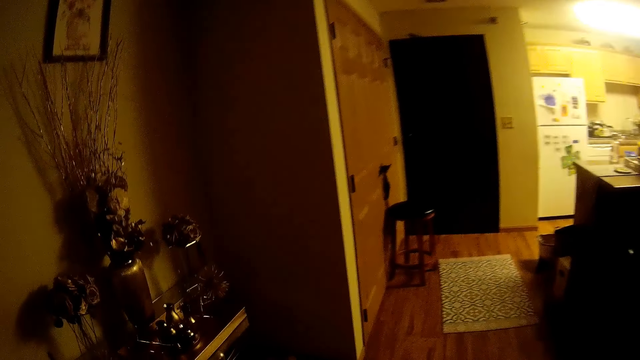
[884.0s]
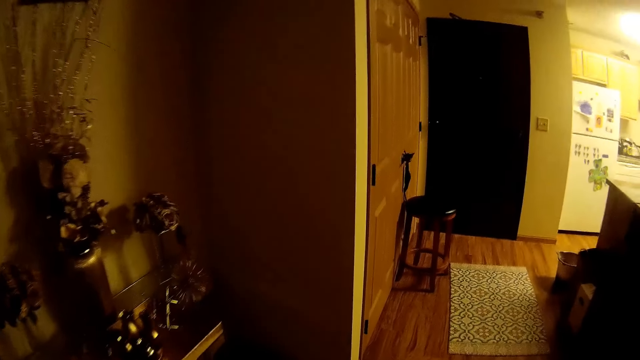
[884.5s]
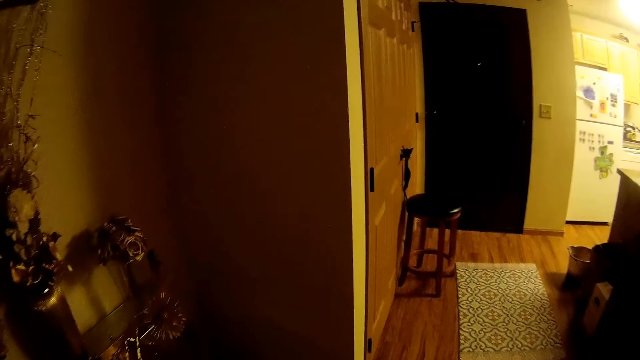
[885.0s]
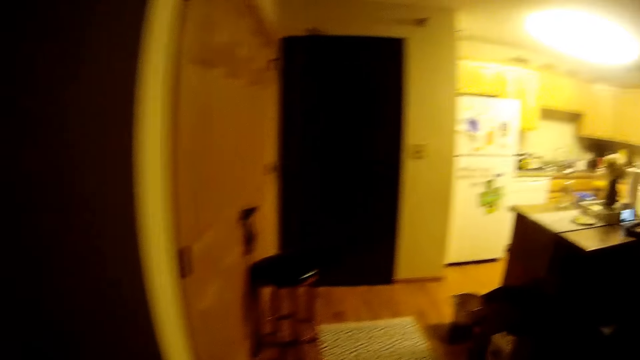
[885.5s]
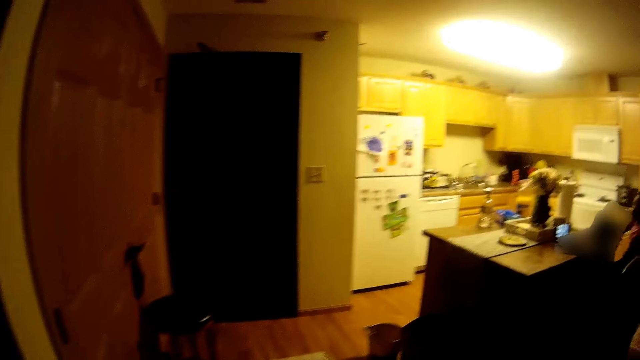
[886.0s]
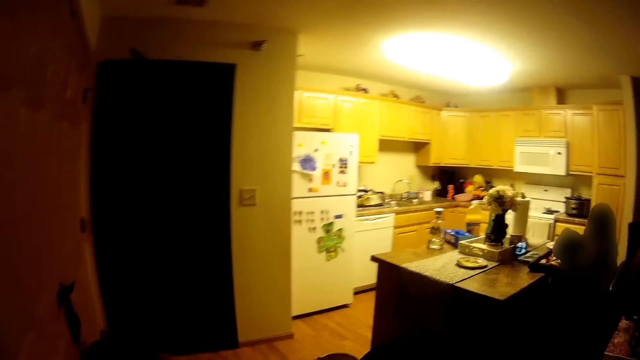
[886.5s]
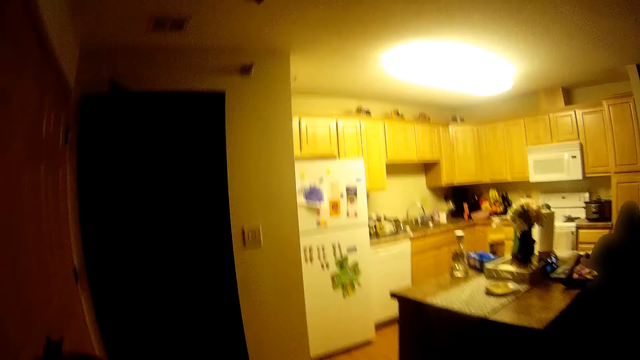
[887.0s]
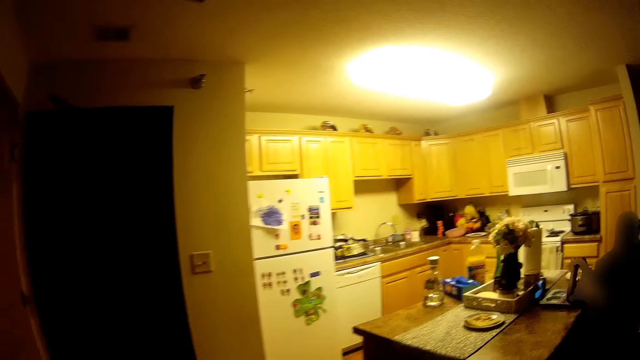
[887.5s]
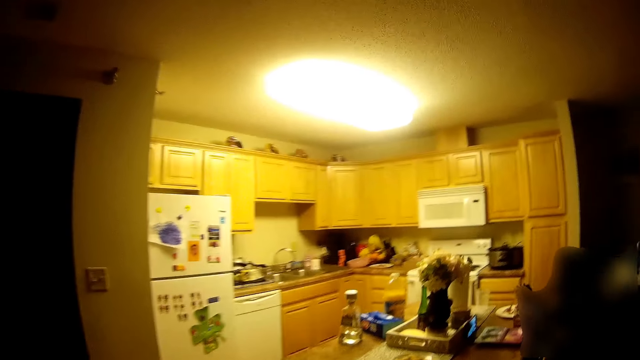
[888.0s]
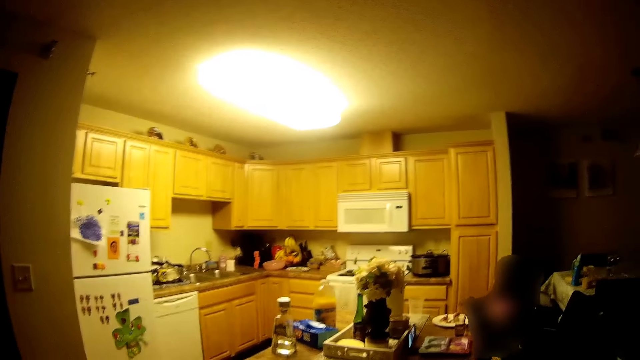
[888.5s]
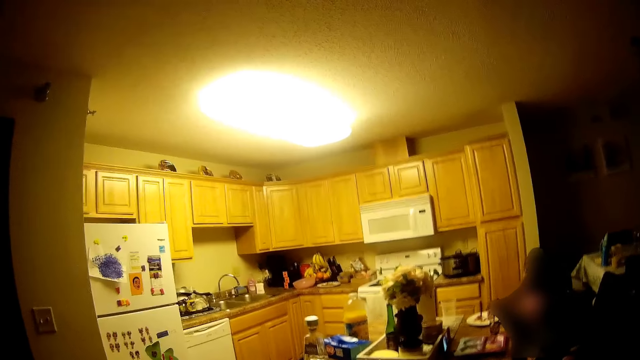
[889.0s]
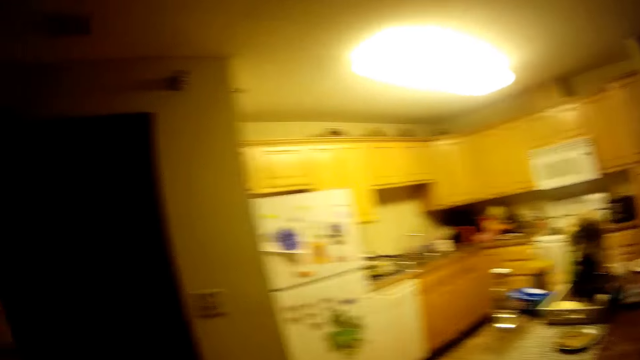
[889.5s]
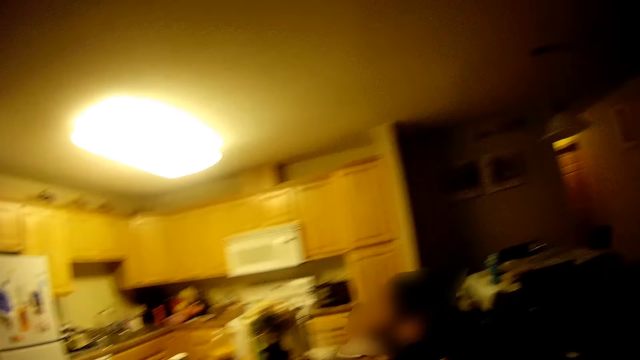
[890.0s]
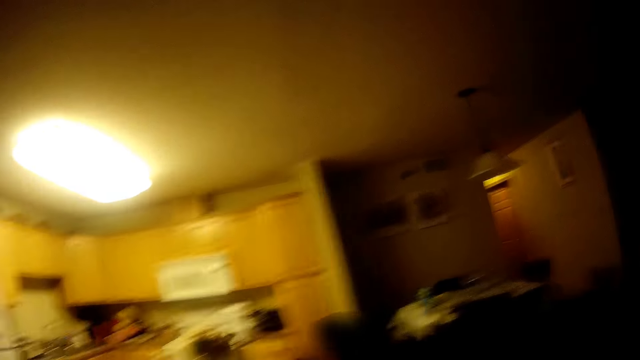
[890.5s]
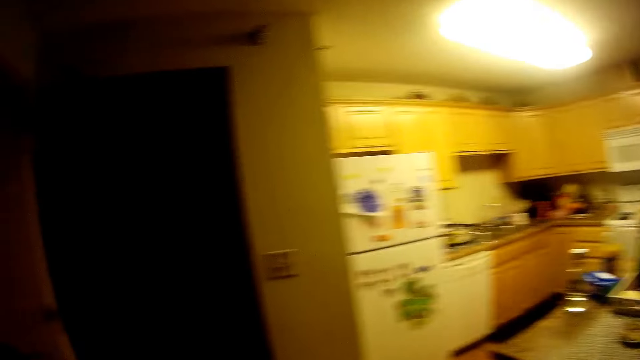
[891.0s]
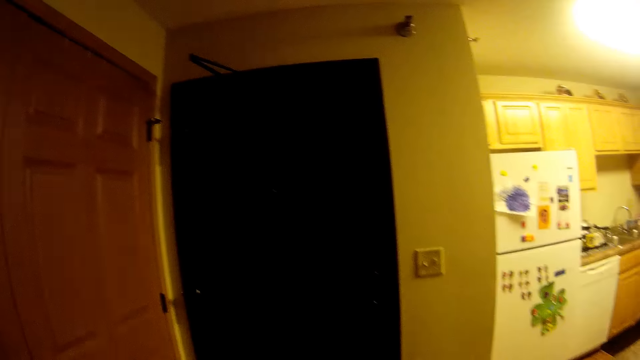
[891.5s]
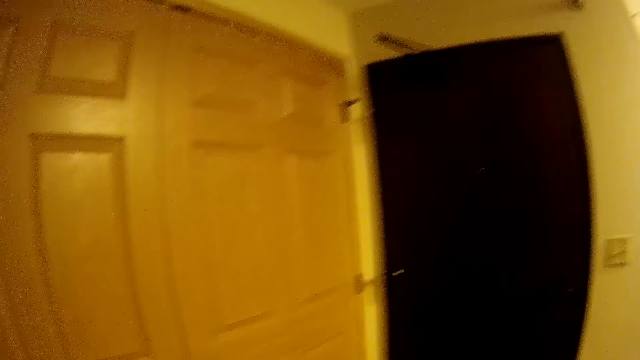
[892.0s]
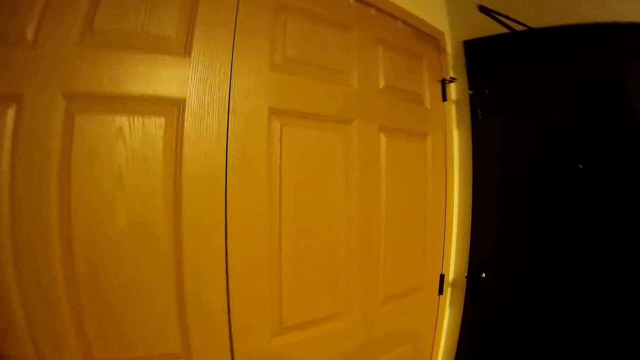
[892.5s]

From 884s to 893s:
A girl converses with the camera wearer. The camera wearer looks around.

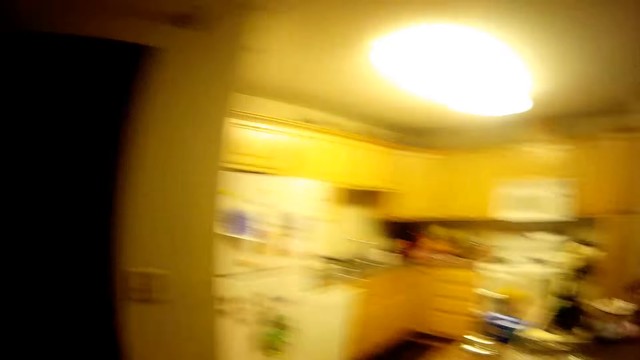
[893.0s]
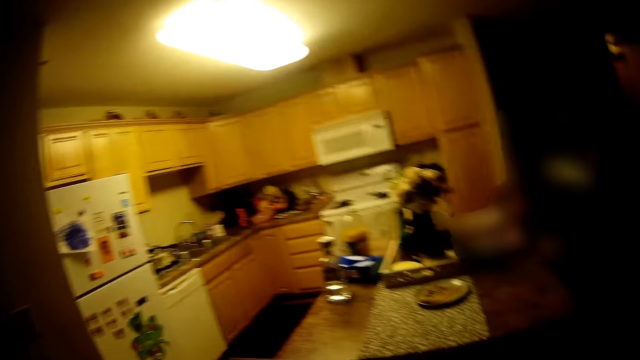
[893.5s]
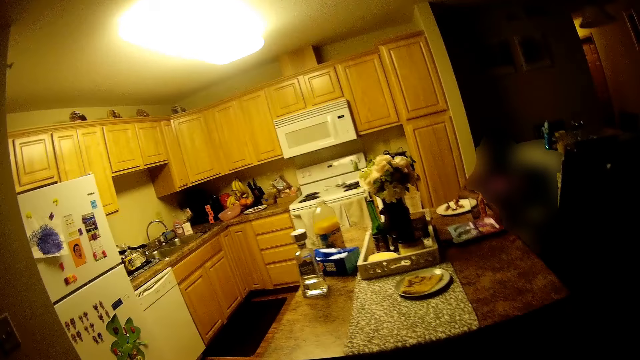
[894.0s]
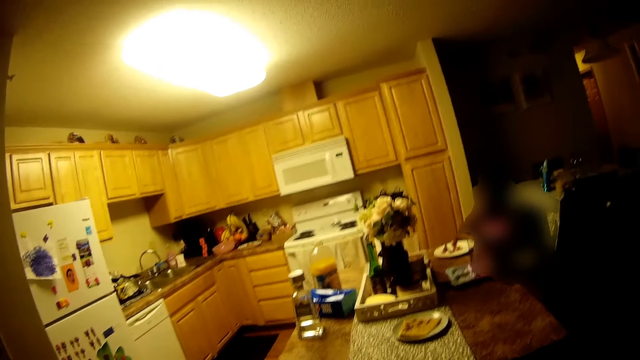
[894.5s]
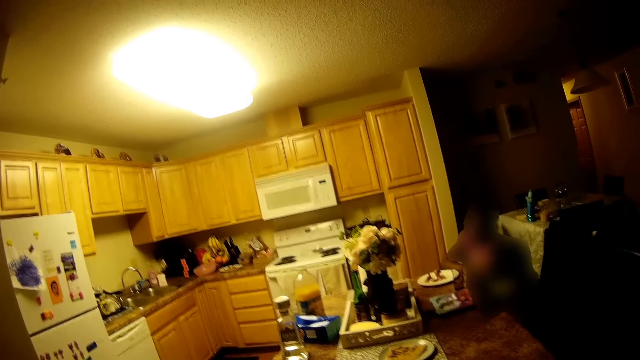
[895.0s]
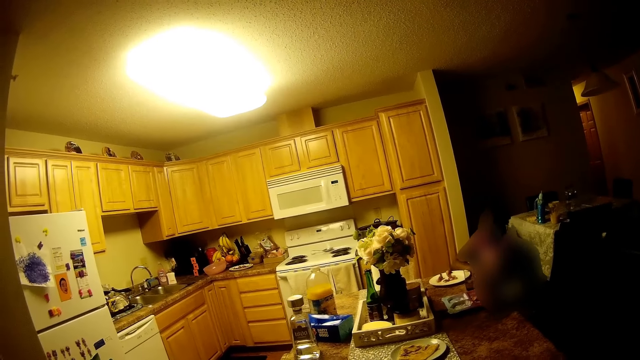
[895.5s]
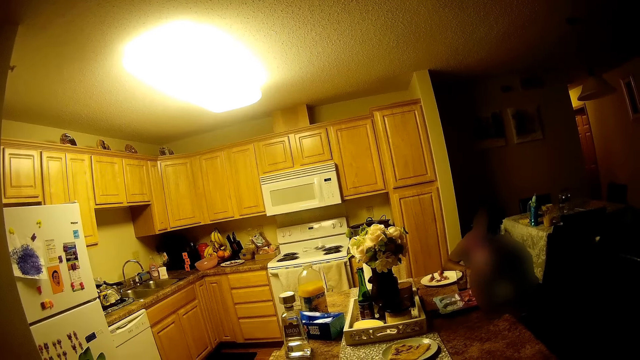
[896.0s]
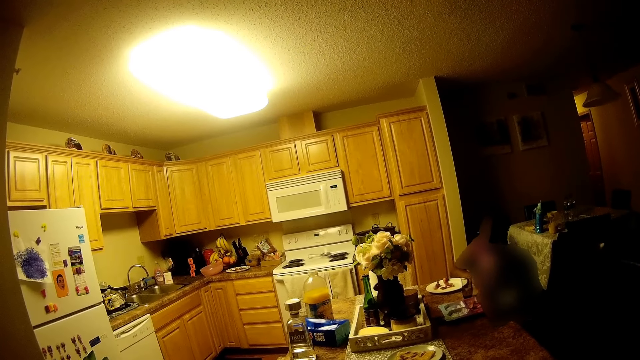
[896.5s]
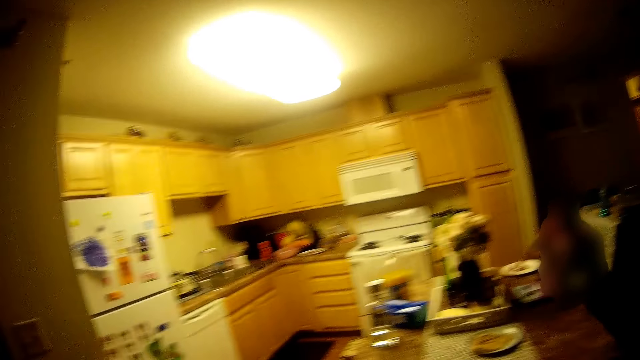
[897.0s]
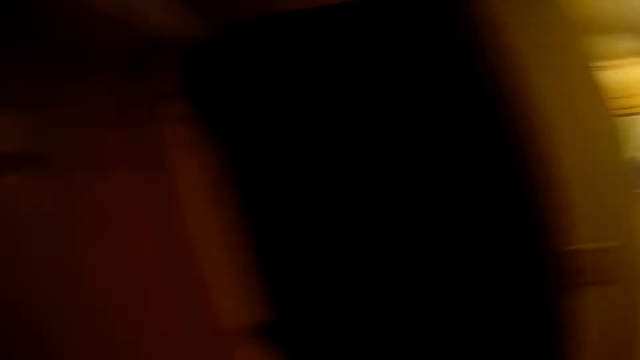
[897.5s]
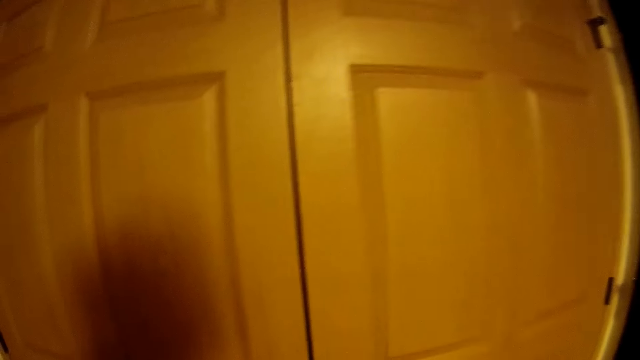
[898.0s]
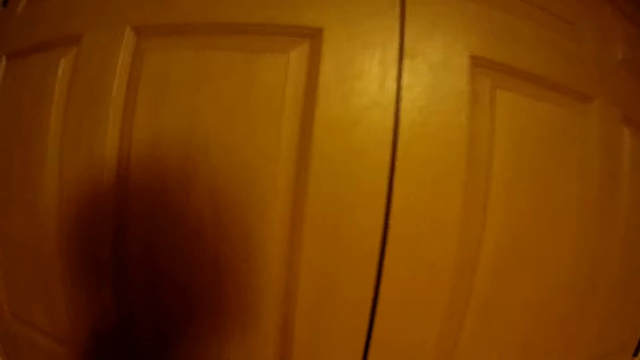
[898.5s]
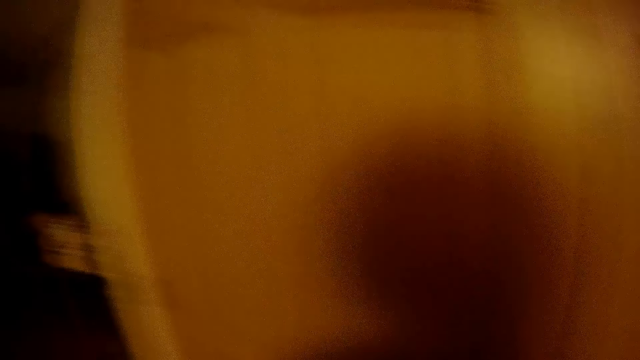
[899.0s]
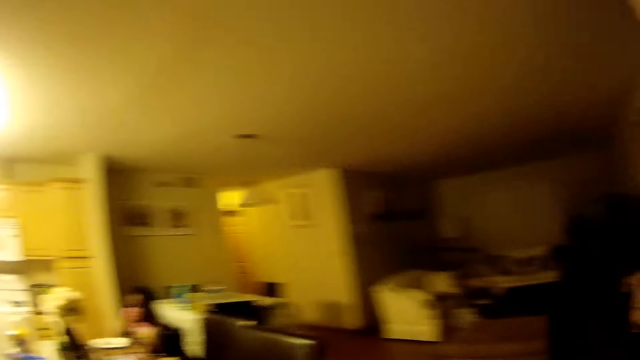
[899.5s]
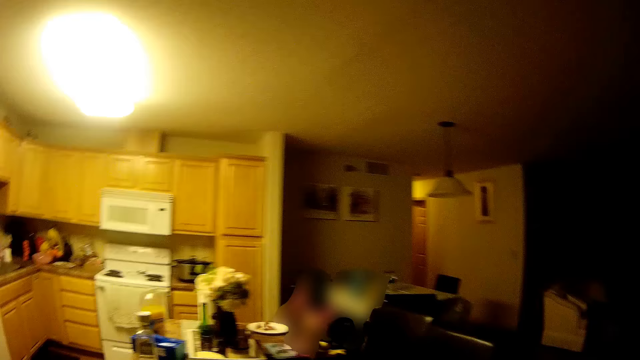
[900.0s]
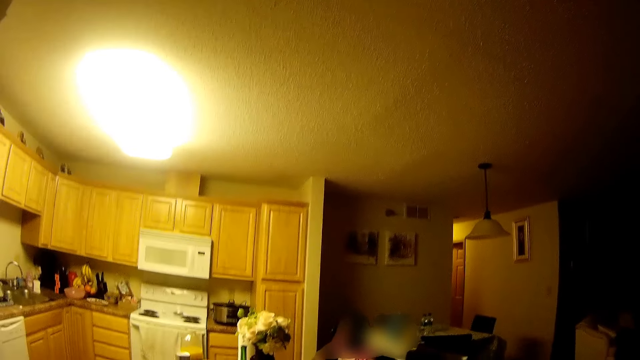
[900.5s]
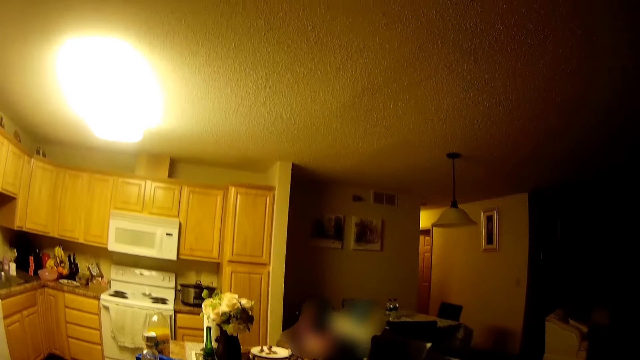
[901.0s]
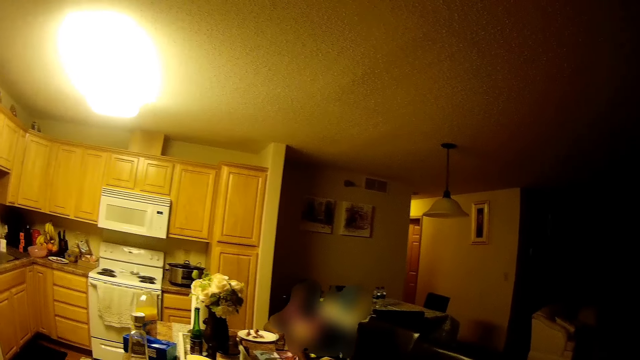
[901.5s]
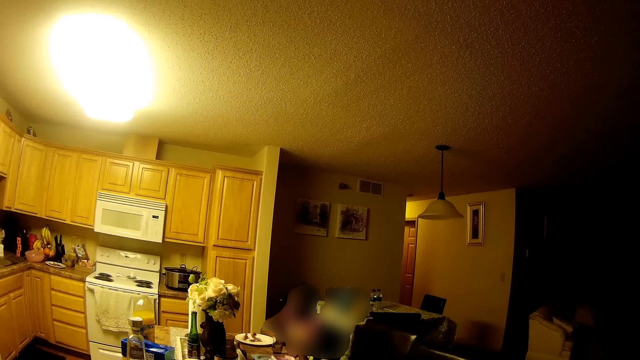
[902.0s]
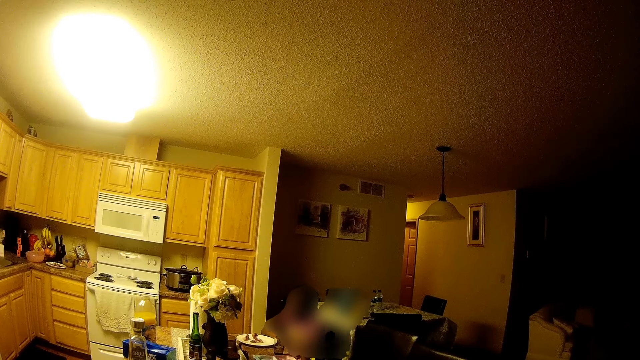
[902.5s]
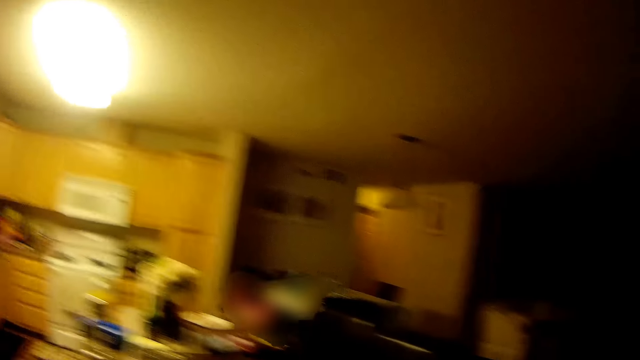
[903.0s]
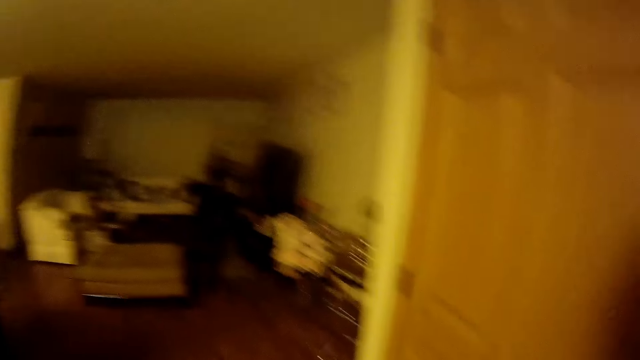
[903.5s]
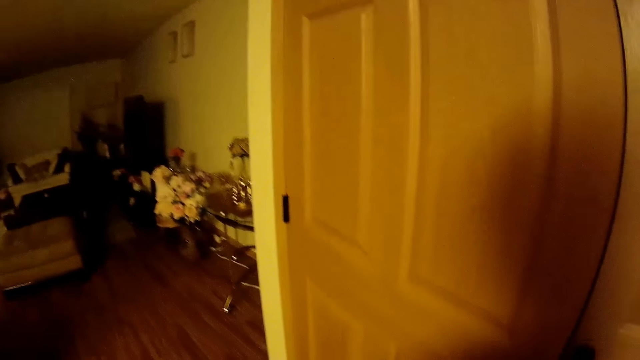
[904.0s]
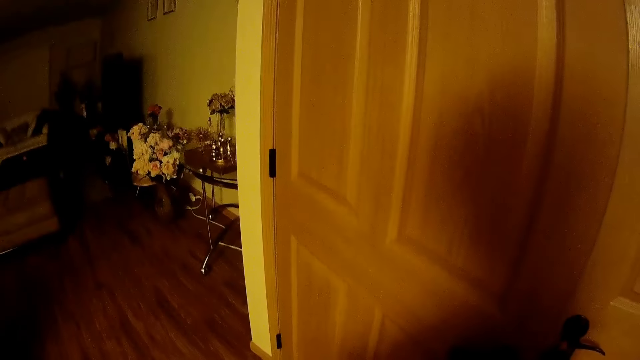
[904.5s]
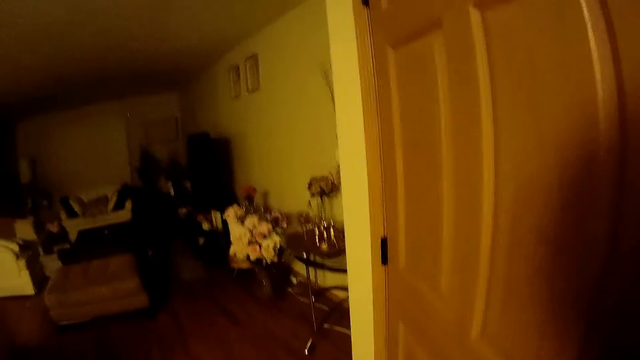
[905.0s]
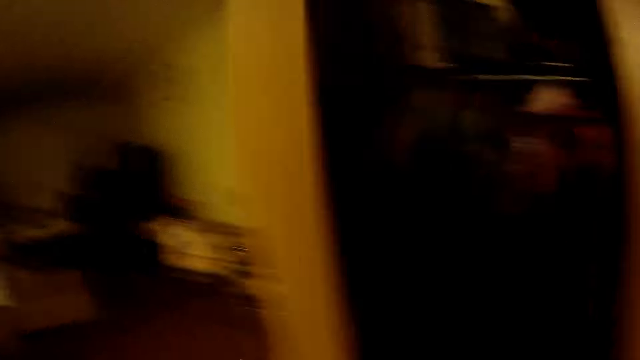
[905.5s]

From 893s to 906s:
The camera wearer dialogues with a woman. They look around. They dialogue with the woman. They look around. They open a door.
